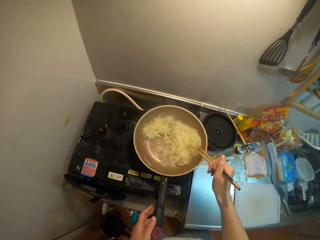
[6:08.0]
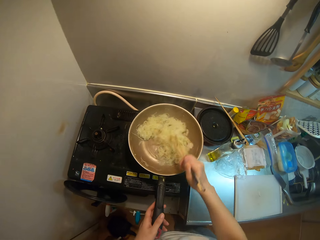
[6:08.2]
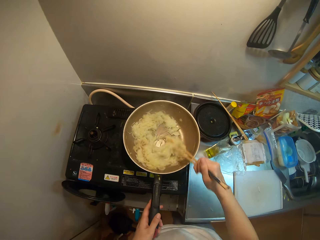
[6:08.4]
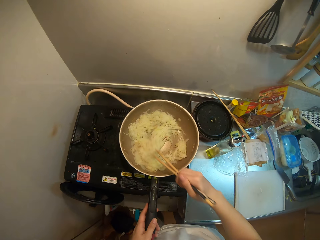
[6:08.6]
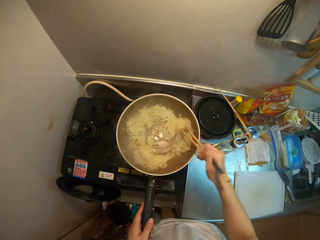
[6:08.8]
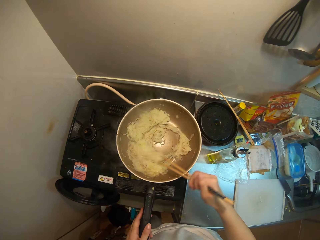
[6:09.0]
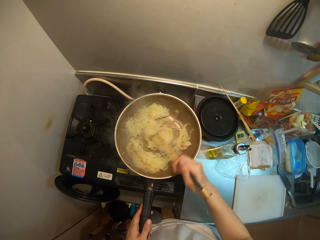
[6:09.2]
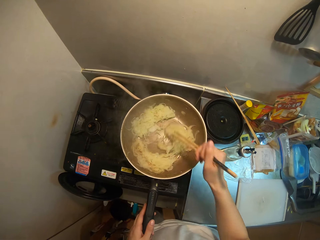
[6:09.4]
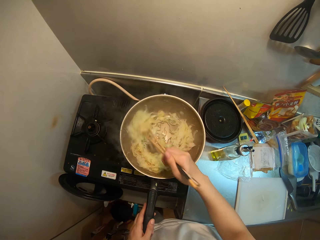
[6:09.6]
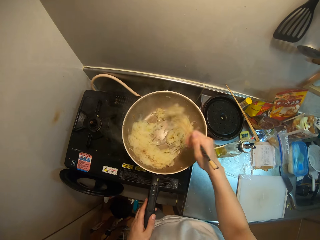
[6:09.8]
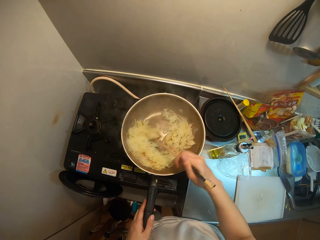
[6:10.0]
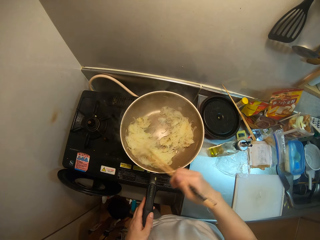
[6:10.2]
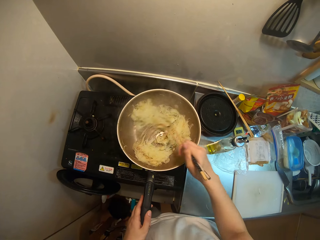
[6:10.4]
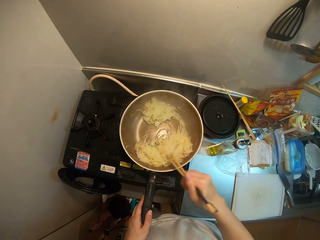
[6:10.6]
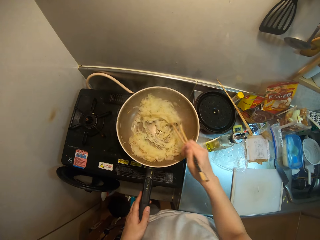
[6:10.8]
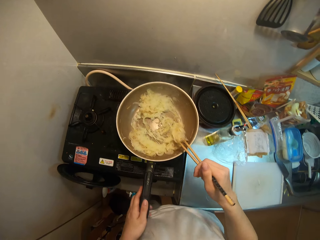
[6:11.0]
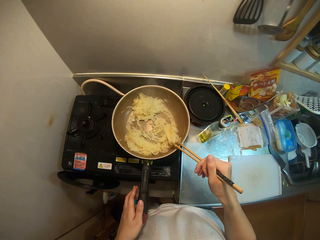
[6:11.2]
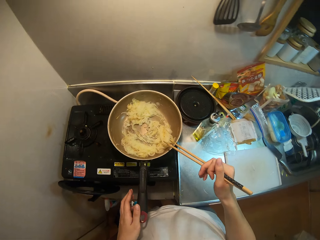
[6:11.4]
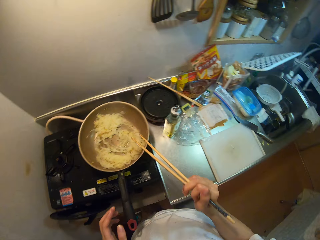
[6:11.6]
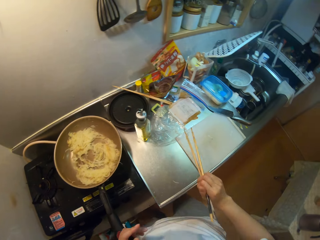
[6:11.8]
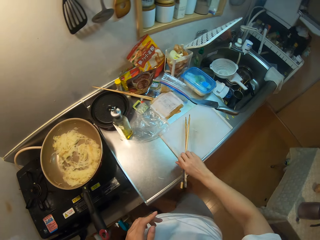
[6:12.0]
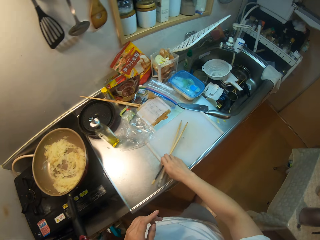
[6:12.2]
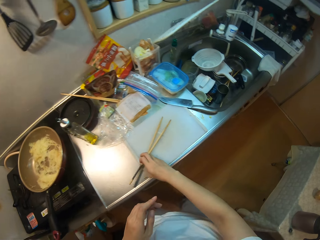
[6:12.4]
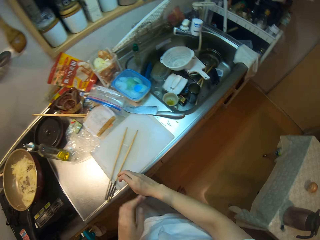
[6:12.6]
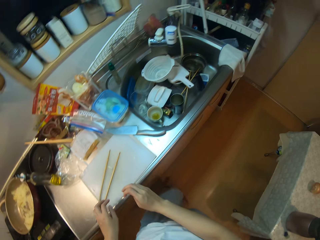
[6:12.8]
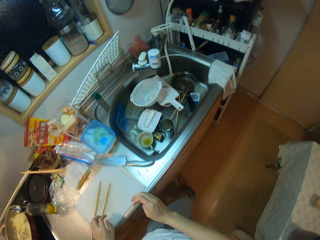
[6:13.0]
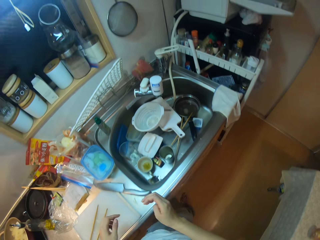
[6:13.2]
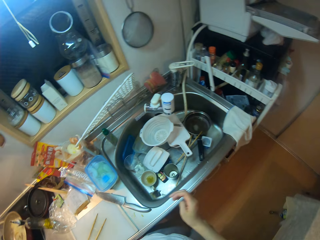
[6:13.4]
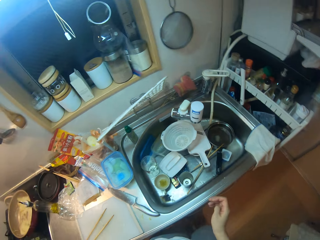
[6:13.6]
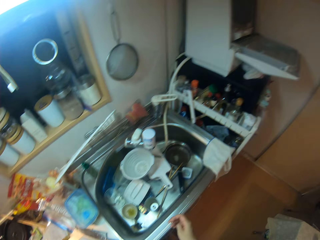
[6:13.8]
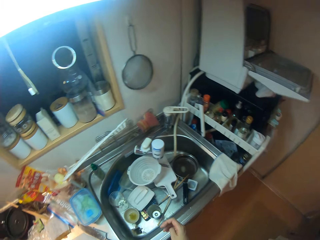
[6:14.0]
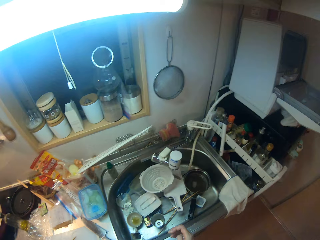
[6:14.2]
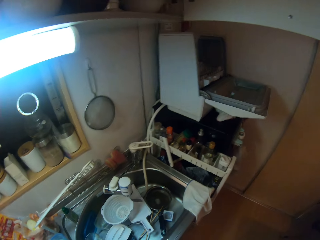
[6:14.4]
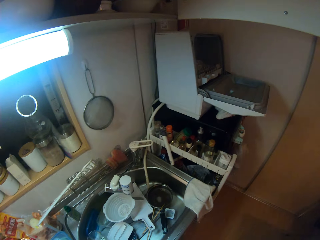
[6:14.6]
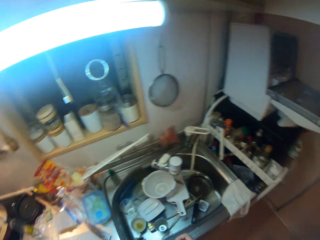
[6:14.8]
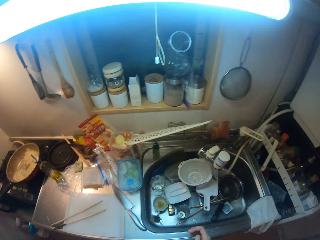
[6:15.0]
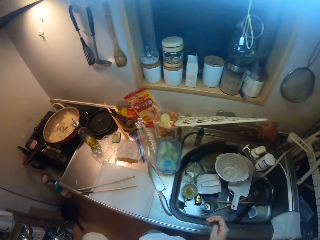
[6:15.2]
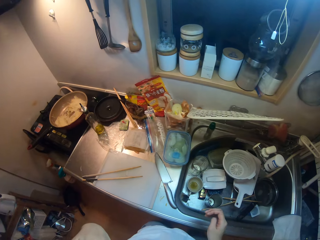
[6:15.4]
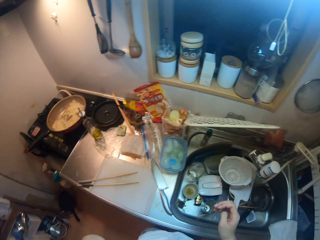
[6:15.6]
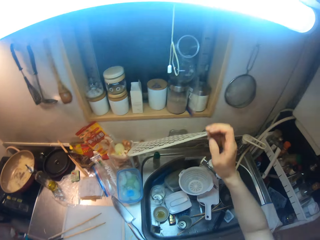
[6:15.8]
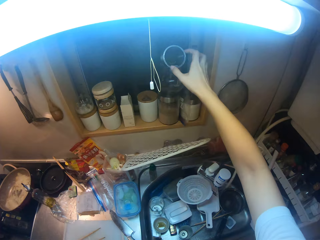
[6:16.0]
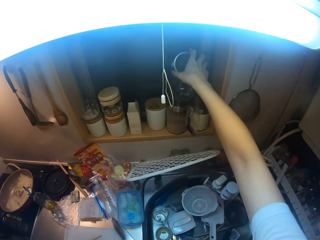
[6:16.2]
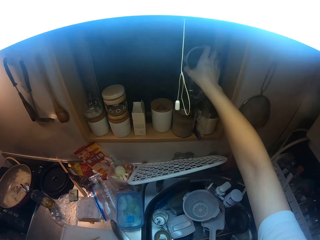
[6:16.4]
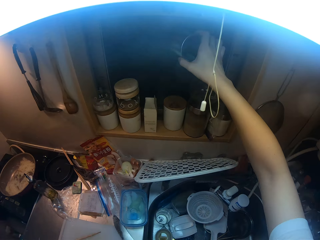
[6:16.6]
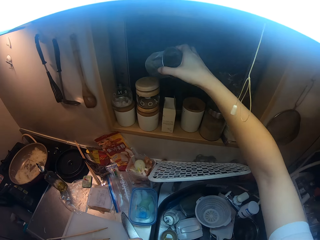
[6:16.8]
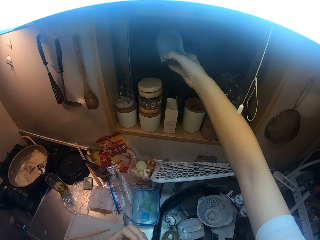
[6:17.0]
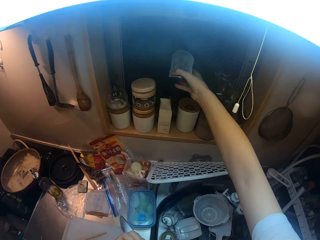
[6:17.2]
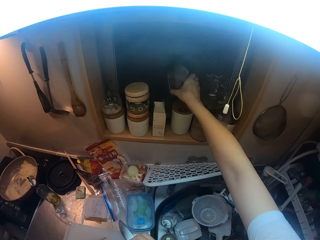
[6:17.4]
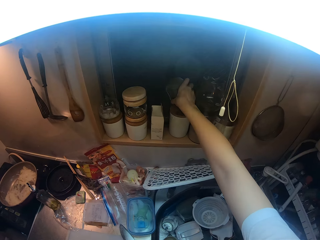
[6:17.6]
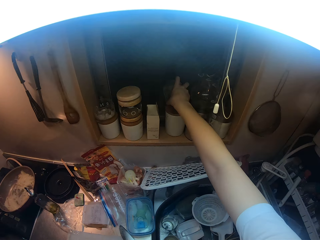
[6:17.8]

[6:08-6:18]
The camera wearer stirs the vegetables with the chopstick. They drop the chopsticks on the chopping board. They move aside. They pick up the mug. They move a container in a cabinet.

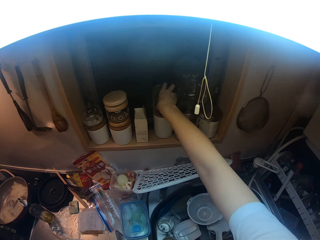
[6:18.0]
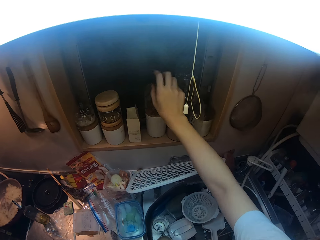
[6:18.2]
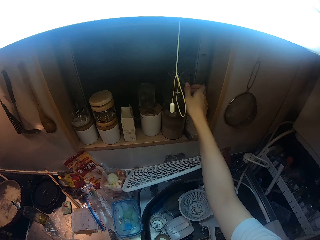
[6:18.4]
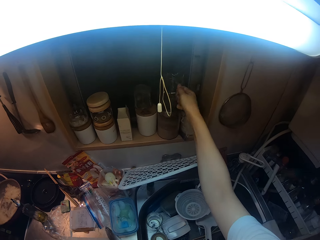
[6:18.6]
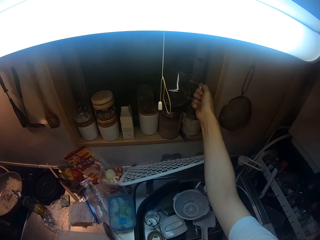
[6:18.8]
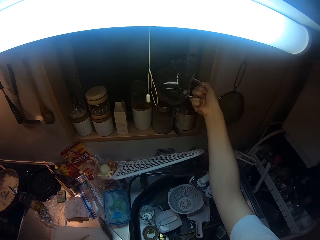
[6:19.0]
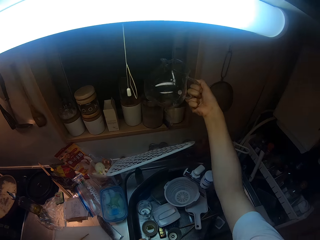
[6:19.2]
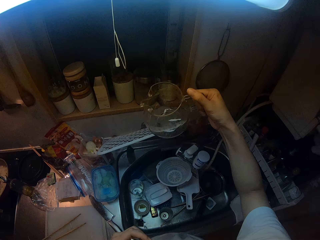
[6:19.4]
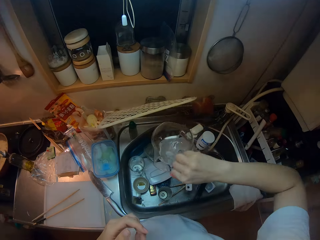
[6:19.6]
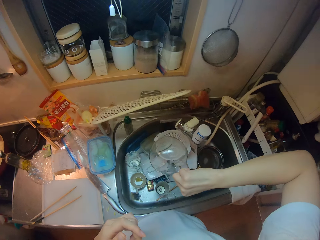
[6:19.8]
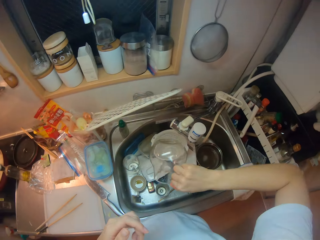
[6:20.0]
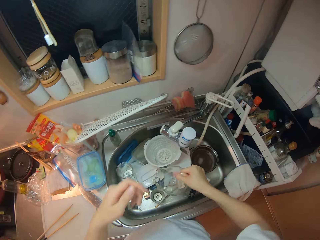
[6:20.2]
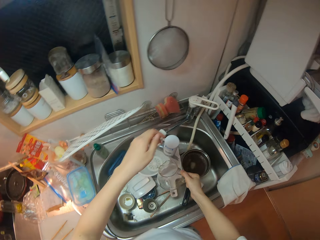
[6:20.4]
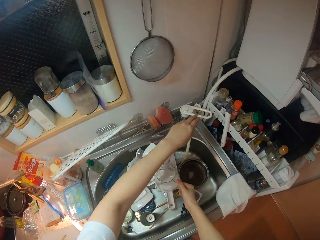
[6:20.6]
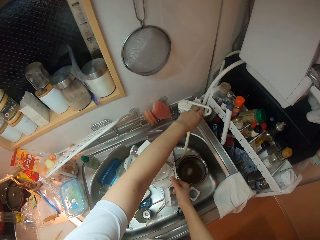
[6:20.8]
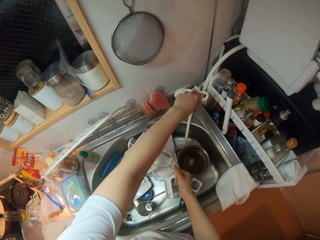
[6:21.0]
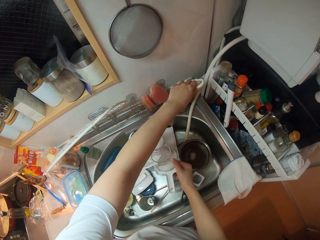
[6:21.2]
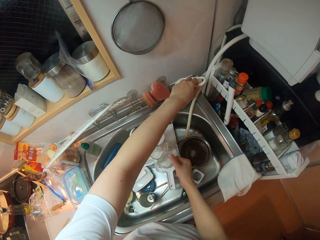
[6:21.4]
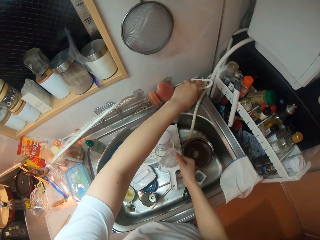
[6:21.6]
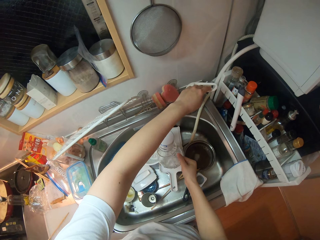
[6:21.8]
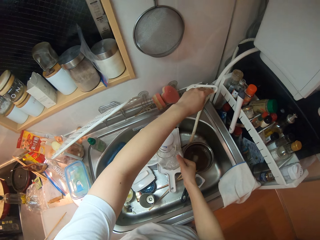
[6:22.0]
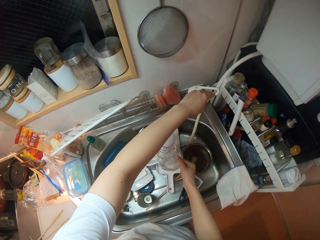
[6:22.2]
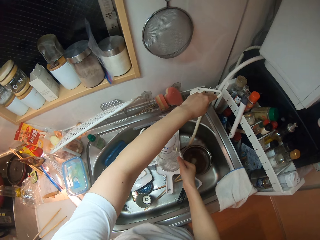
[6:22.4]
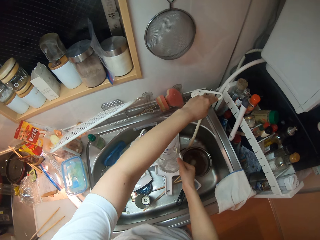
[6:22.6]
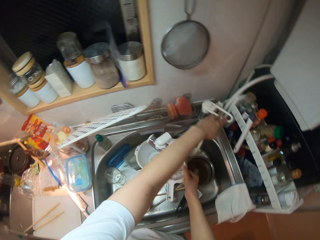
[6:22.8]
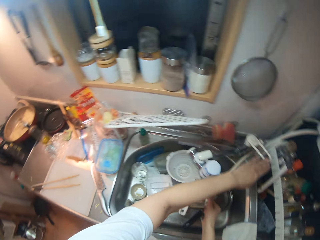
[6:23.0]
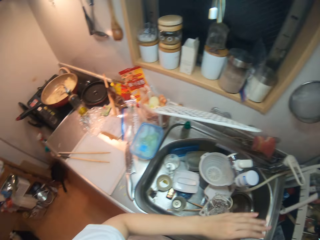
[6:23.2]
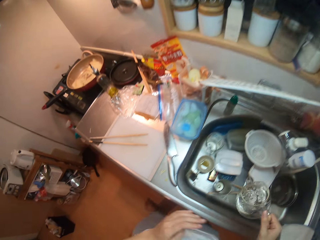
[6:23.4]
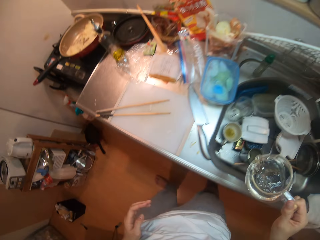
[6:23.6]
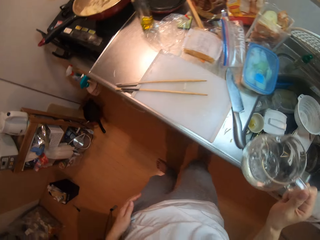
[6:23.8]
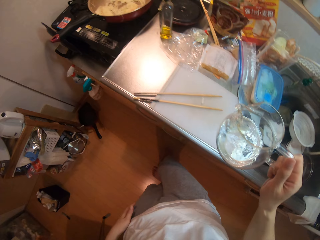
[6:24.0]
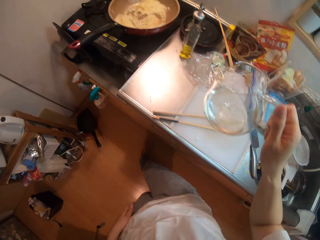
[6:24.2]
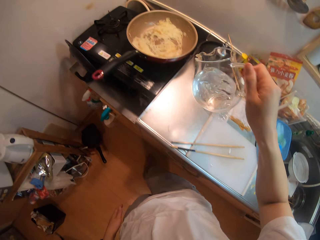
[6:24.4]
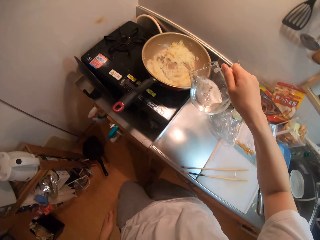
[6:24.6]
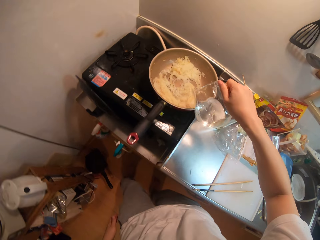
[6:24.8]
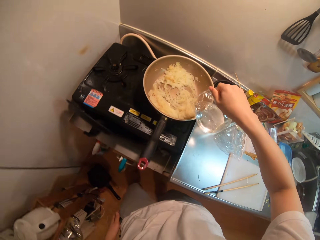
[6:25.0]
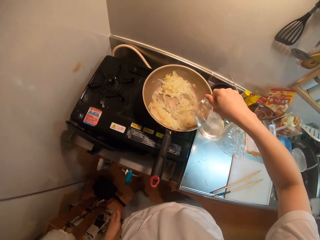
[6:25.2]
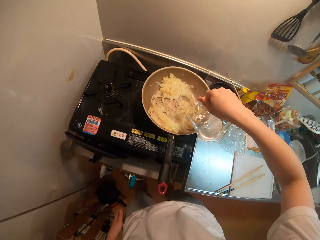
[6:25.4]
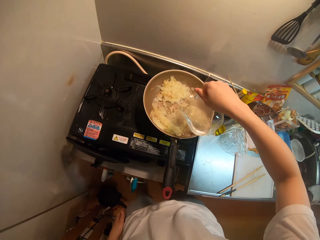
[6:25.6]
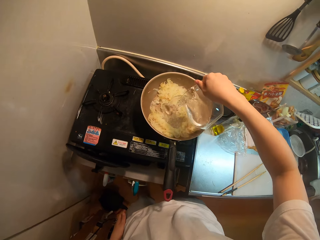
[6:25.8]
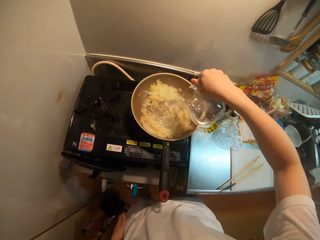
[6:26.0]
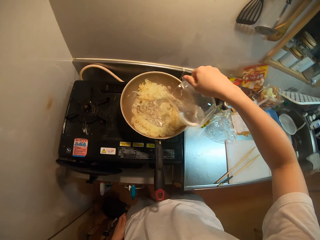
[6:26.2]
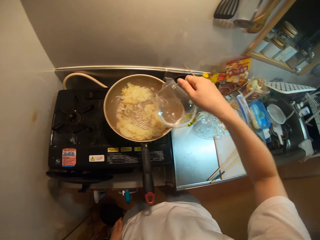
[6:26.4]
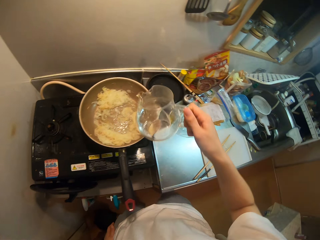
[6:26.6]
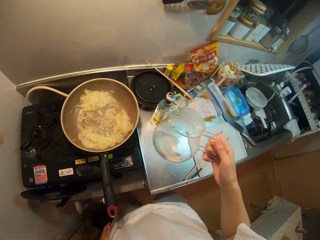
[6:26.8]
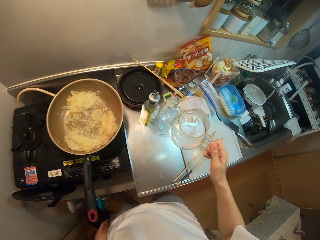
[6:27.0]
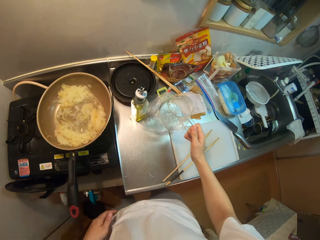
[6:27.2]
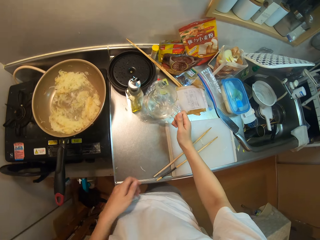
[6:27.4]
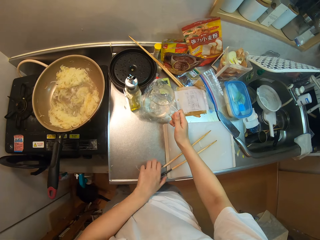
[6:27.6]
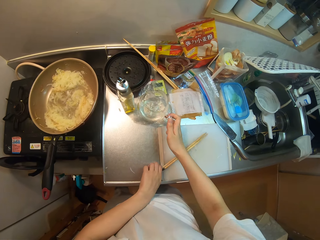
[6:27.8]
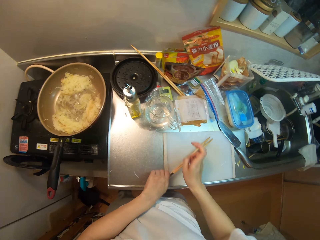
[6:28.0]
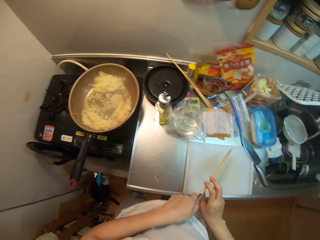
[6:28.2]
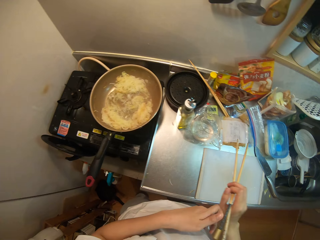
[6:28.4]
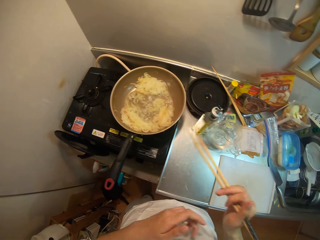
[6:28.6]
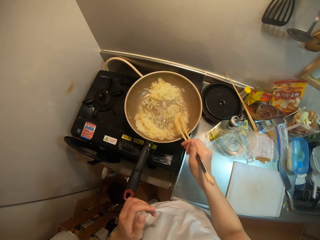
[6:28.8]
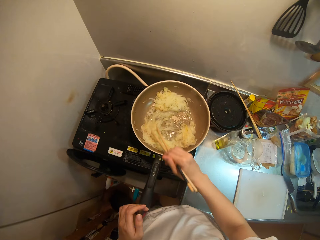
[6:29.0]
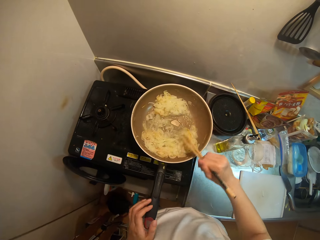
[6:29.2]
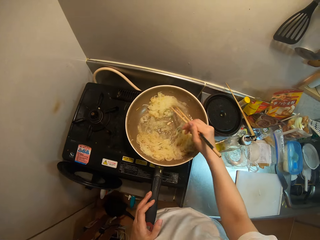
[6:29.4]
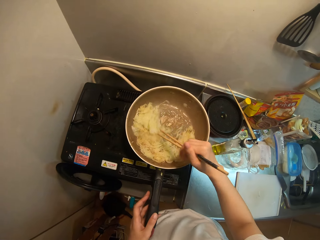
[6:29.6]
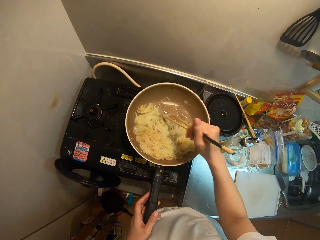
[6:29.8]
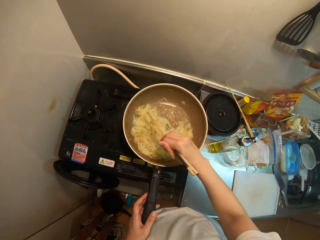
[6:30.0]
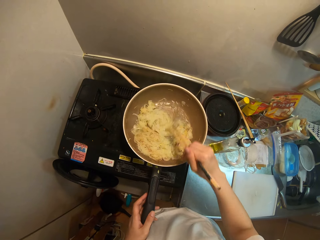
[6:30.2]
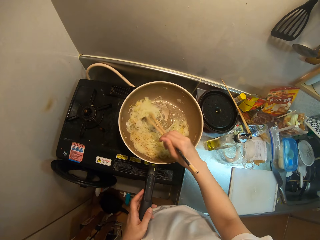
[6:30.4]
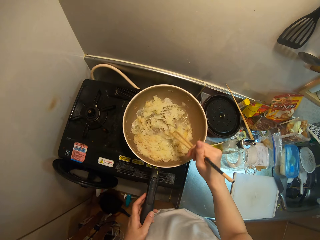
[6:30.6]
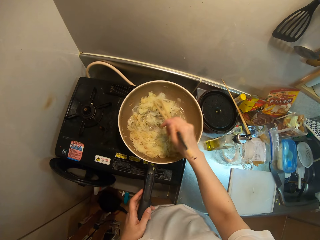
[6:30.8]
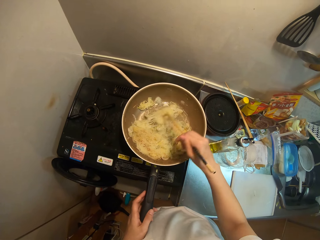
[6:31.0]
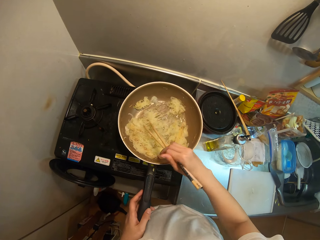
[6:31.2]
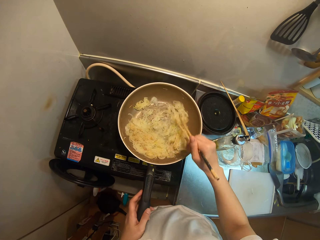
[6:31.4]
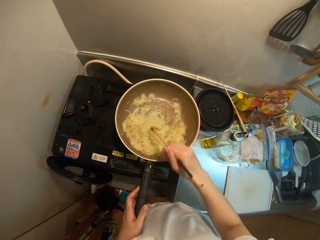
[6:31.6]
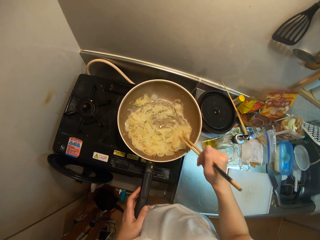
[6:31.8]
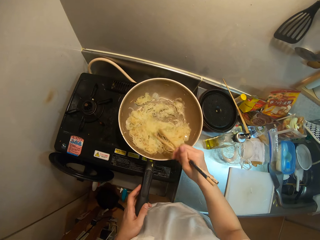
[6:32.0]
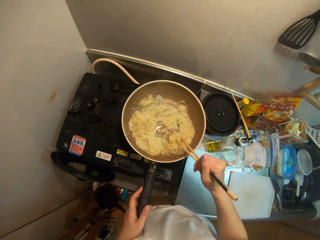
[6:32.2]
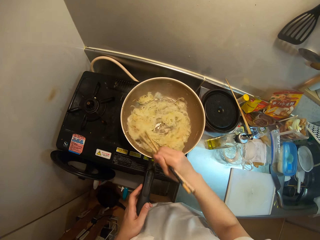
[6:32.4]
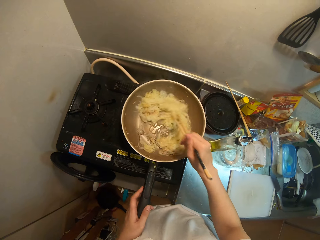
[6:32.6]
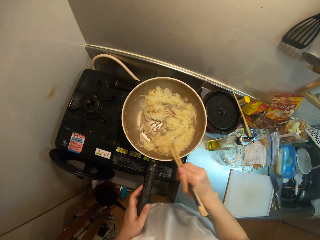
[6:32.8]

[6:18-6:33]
The camera wearer puts the mug in the cabinet. She picks up a glass jug with her right hand. She pours the water from the mug. She turns on the tap with her left hand. She puts water in the mug. She places the glass jug under the tap. She turns off the tap with her left hand. She walks away. She pours water from the jug into the frying pan. She places the glass jug on the table. She touches the chopstick on the table. She moves the glass jug on the table. She picks up the chopstick on the table. She turns the ramen in the frying pan with the chopsticks. She holds the frying pan with her left hand.
